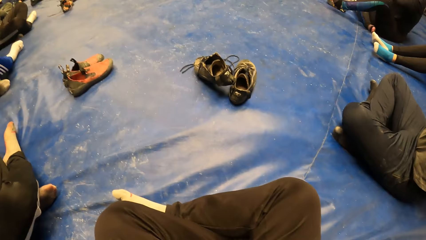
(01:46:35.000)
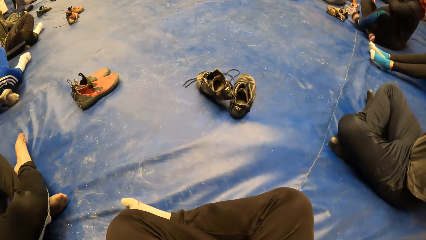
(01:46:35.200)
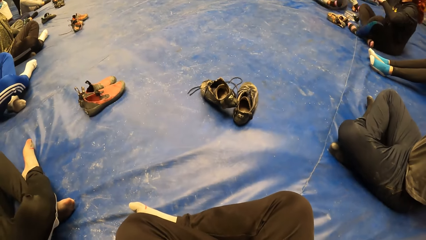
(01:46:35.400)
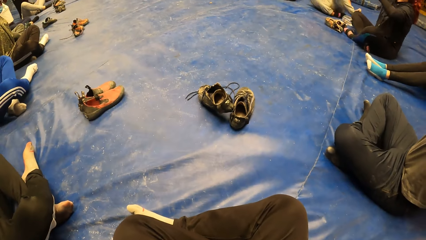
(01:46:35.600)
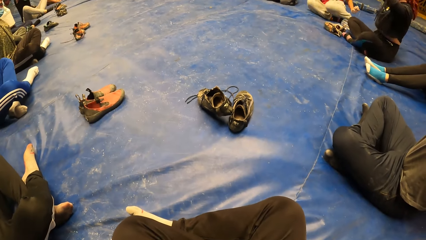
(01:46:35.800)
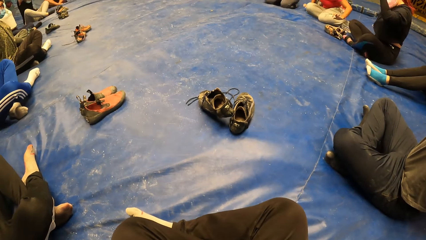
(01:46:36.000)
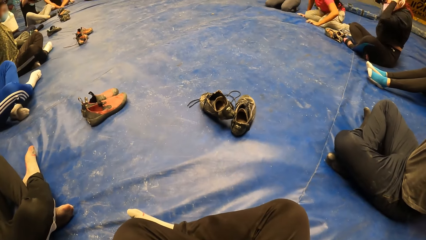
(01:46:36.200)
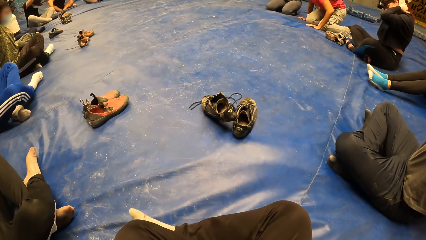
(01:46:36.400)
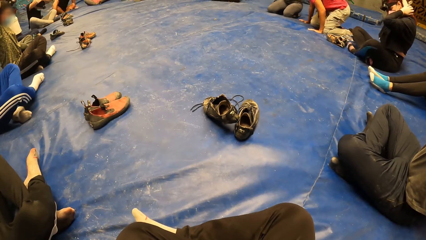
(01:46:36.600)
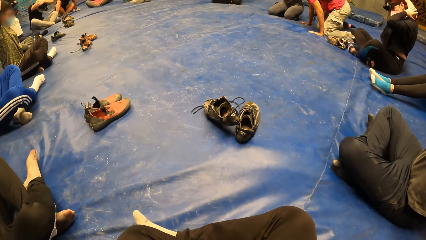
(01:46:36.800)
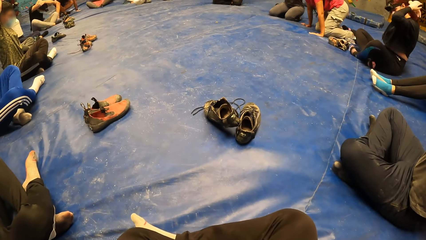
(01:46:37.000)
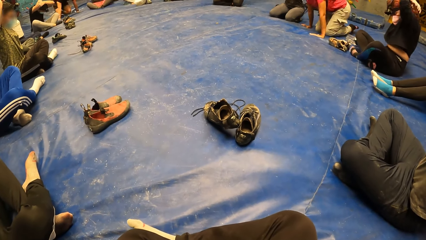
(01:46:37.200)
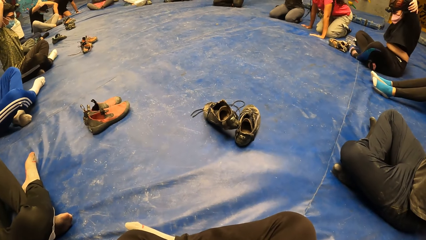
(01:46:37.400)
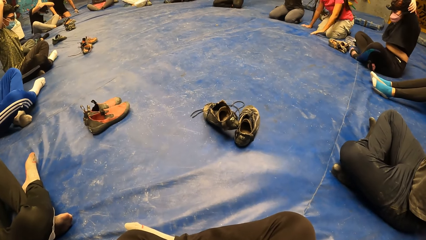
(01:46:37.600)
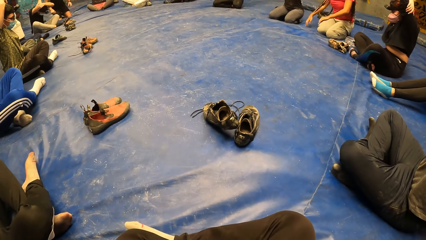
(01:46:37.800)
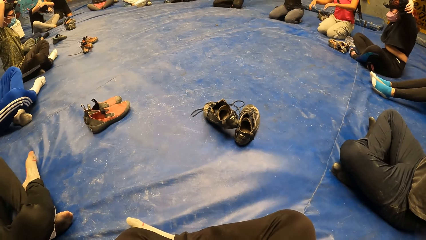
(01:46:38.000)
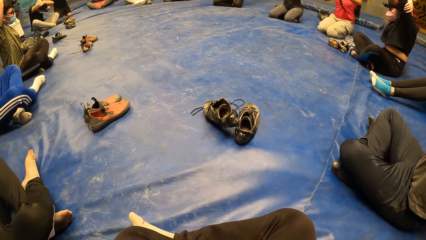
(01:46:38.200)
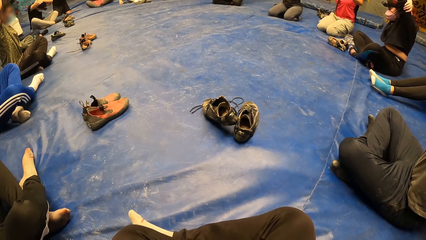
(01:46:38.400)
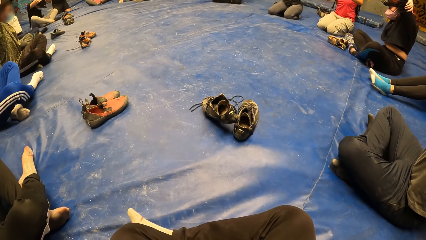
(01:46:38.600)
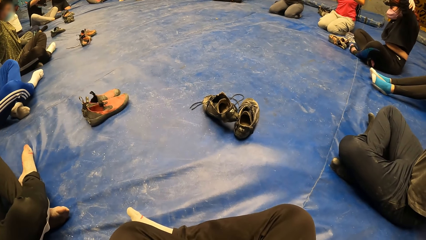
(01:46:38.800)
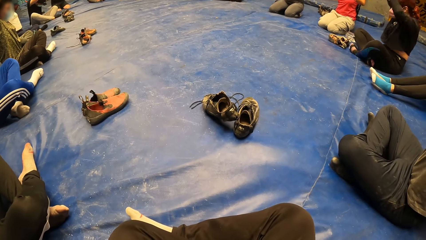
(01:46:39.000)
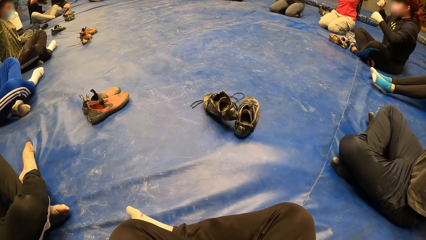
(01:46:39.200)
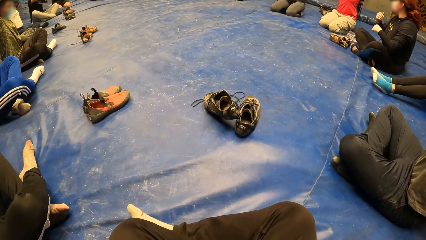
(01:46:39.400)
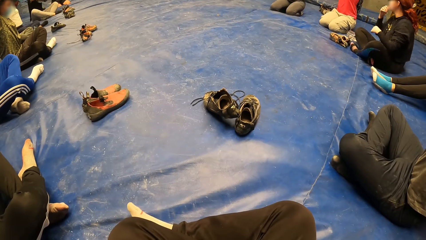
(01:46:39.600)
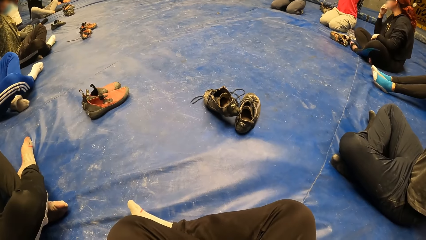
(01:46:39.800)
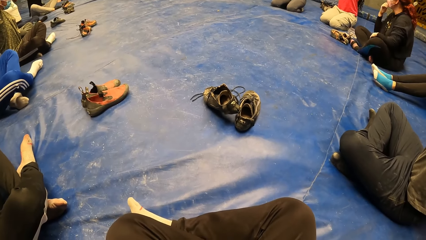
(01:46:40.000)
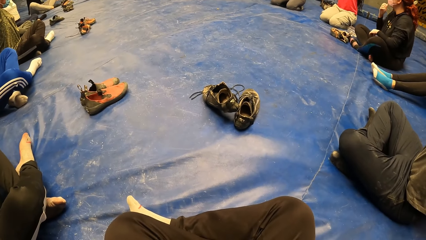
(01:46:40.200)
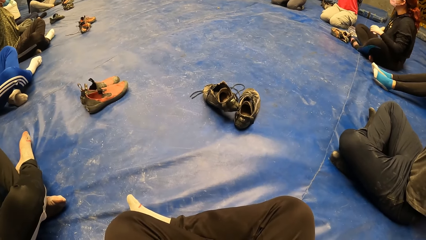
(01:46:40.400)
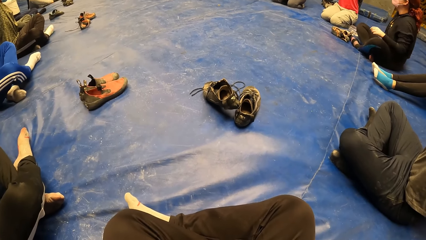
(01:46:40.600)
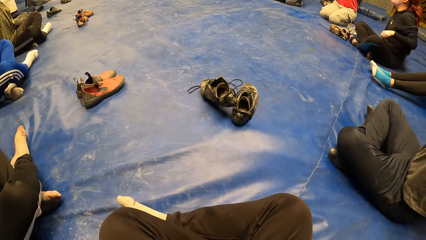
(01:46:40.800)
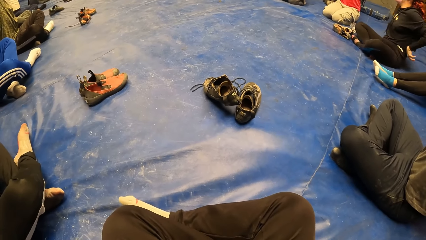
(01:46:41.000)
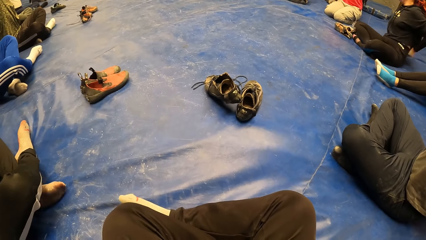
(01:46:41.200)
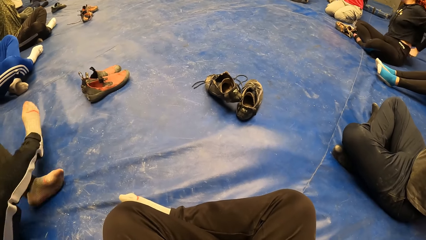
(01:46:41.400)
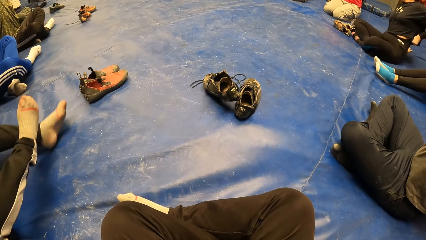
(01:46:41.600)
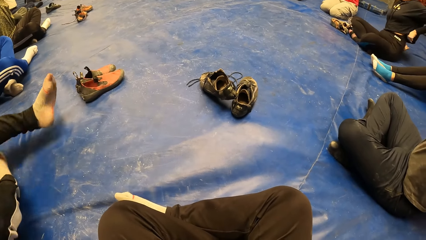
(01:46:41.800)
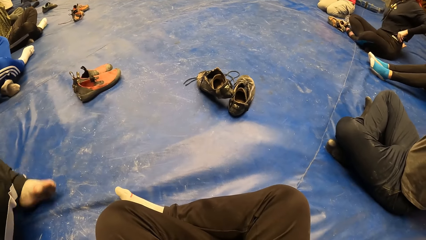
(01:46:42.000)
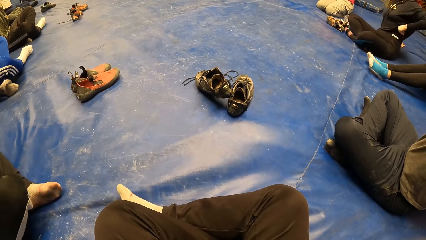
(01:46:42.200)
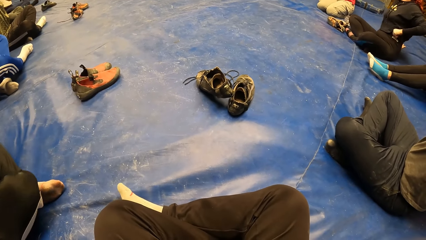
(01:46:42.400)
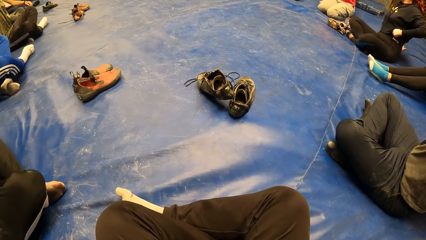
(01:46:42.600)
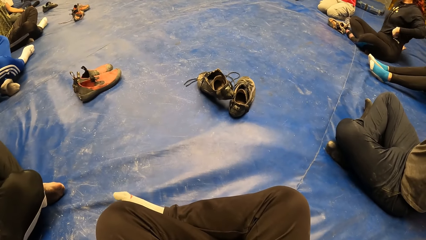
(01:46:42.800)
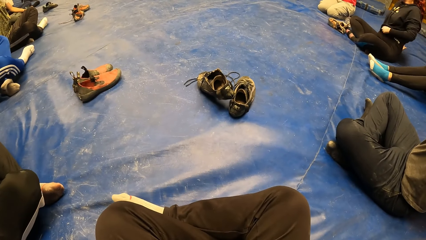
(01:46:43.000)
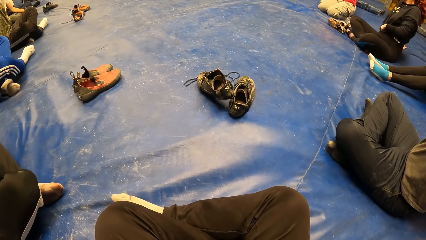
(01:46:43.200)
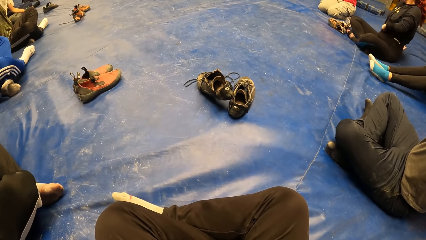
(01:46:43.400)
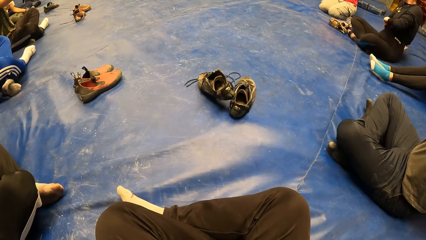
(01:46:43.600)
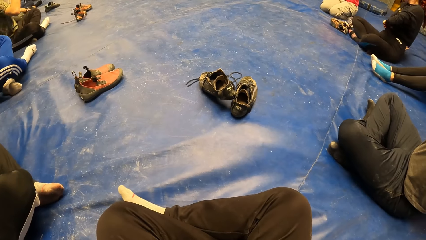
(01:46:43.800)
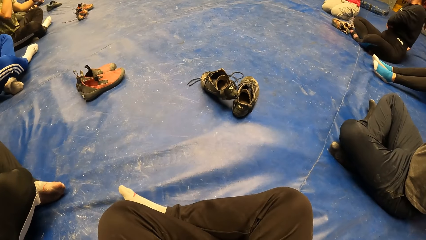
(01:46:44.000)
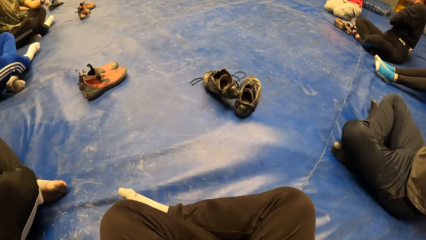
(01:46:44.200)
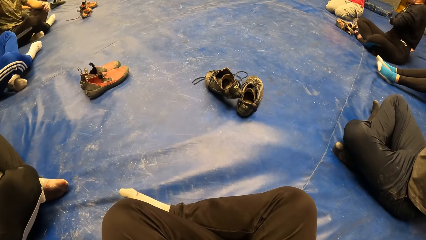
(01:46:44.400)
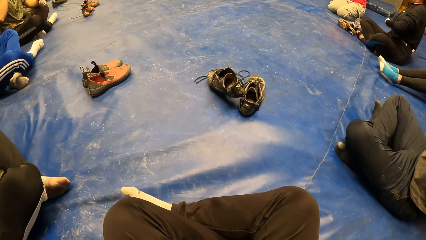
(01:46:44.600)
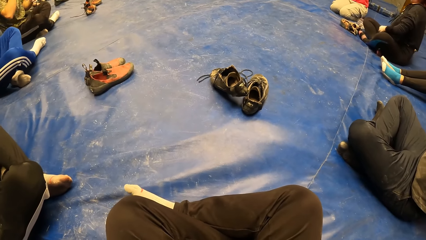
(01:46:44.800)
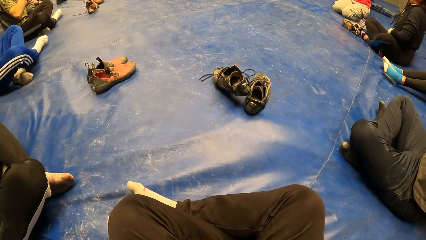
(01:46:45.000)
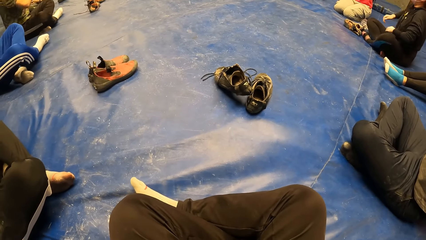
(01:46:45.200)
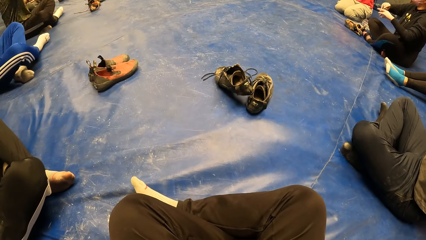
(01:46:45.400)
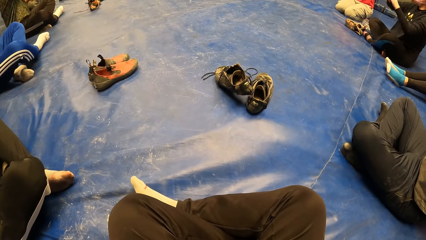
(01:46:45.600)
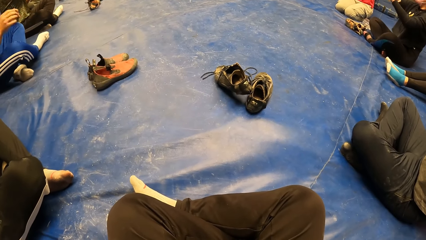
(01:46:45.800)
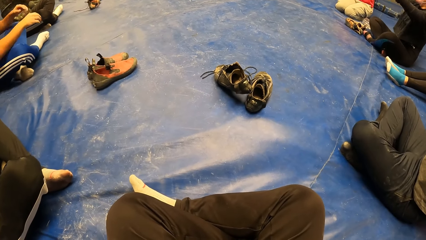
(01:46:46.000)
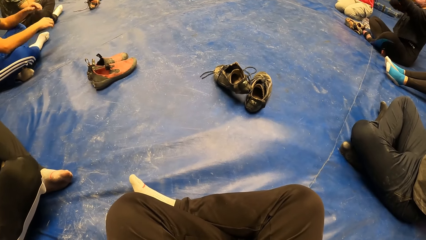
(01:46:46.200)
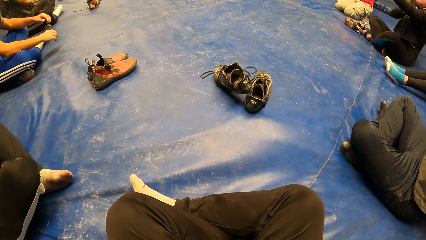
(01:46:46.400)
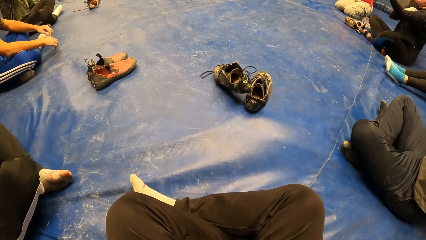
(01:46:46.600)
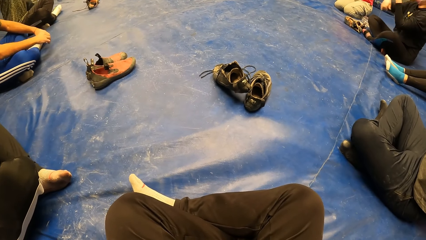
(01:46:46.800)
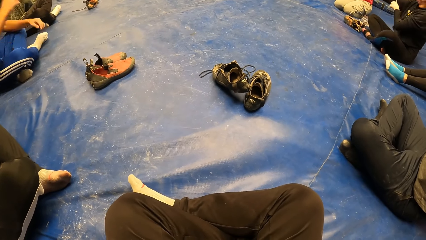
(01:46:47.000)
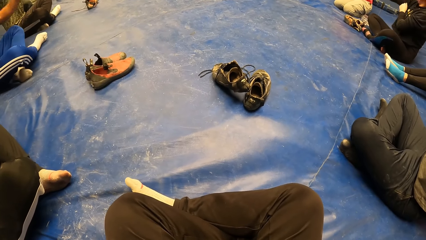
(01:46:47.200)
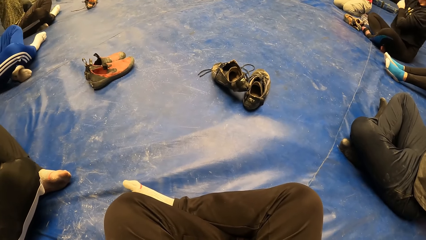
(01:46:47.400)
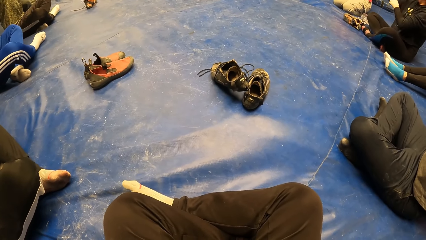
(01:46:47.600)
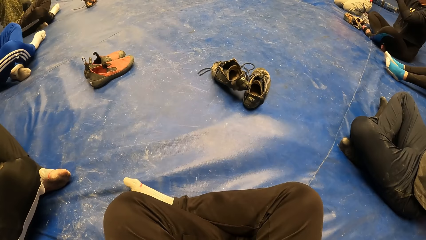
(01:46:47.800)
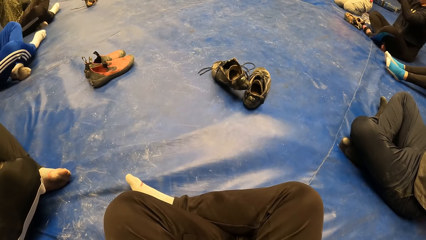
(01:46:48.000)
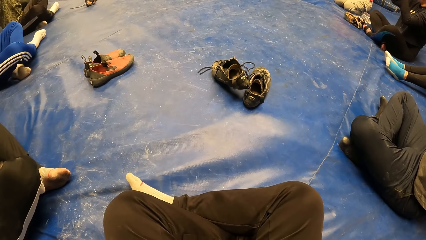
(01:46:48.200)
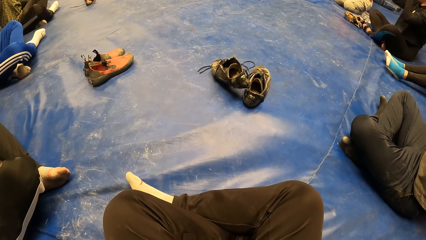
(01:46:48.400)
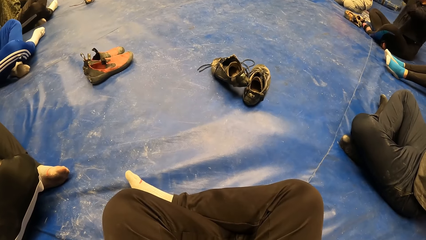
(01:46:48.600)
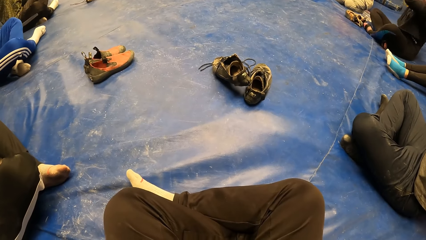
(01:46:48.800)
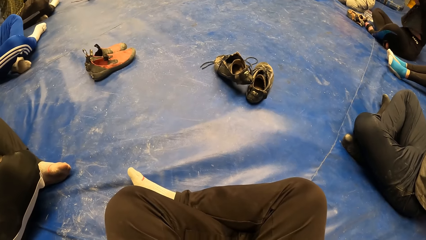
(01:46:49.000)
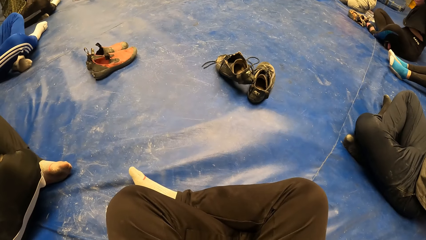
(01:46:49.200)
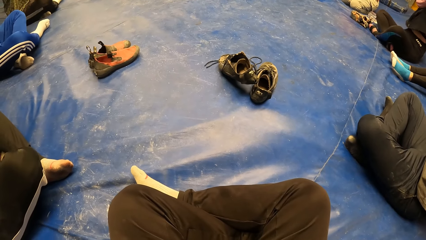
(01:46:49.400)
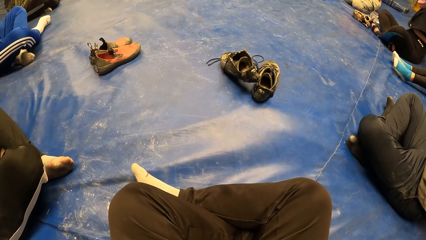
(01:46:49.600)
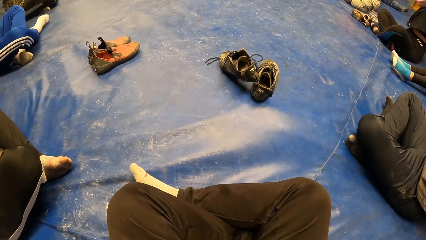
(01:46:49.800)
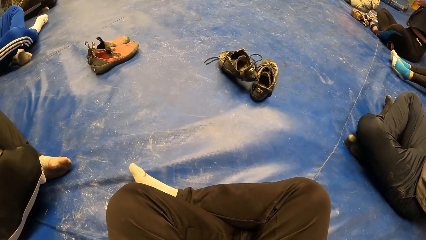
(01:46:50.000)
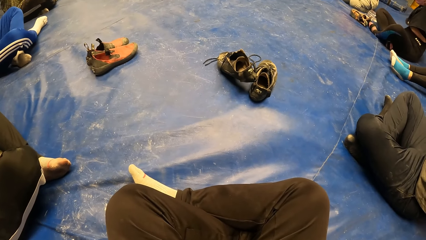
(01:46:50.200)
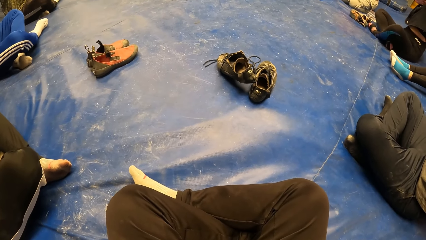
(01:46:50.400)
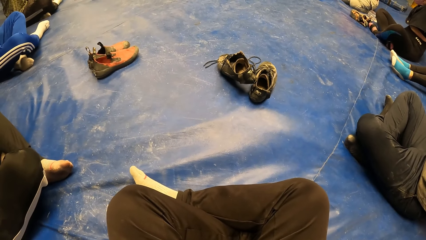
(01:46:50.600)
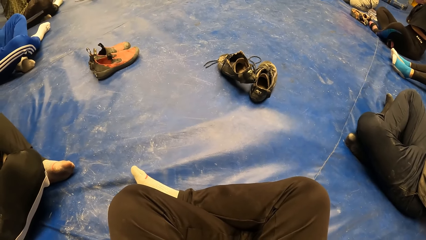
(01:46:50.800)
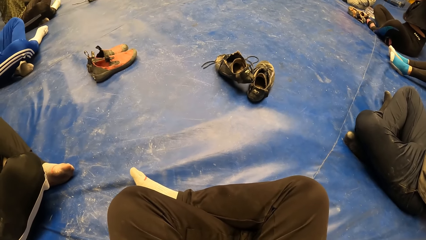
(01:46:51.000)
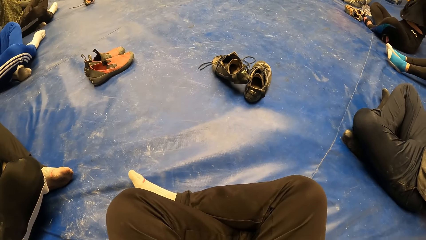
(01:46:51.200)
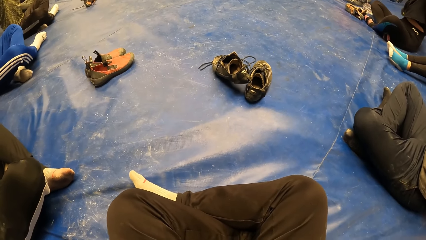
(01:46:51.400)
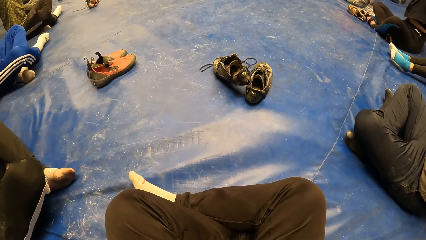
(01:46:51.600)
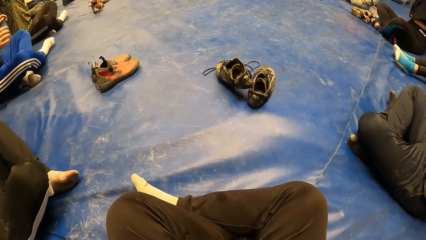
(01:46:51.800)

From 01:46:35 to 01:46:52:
A person exercises.
